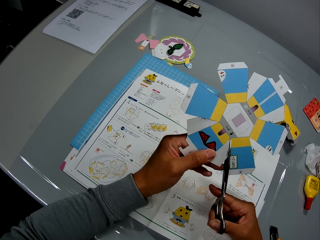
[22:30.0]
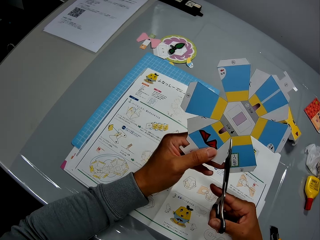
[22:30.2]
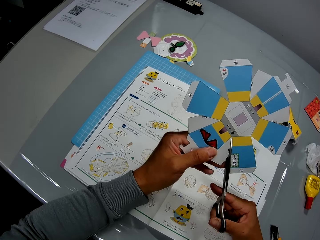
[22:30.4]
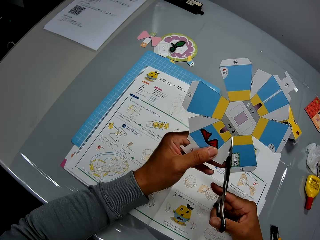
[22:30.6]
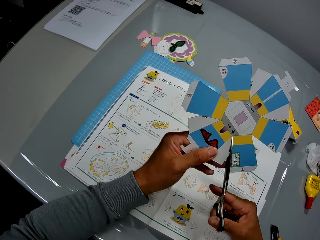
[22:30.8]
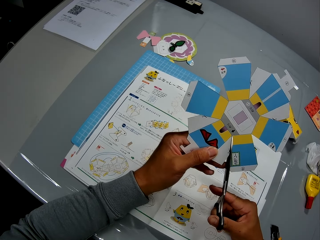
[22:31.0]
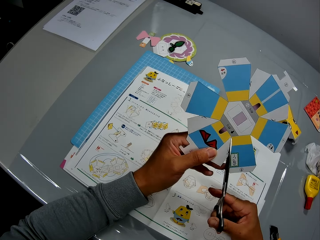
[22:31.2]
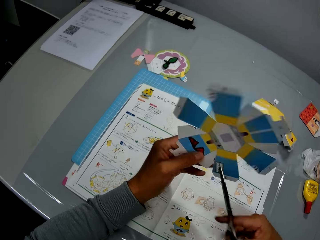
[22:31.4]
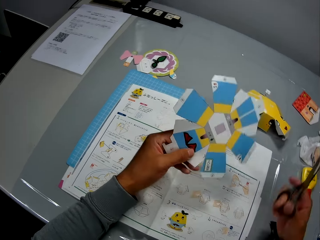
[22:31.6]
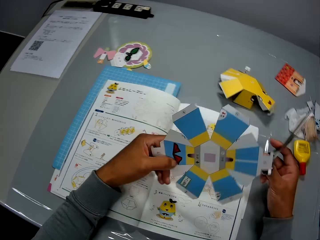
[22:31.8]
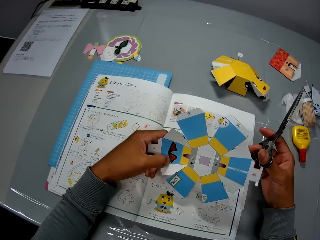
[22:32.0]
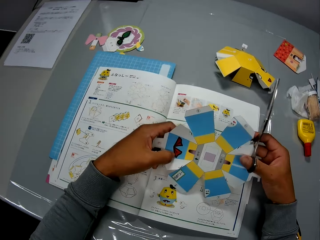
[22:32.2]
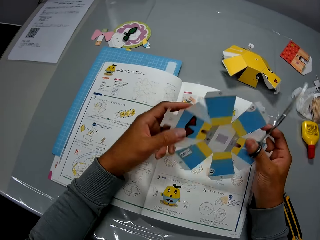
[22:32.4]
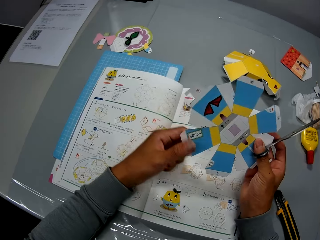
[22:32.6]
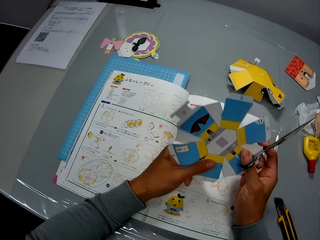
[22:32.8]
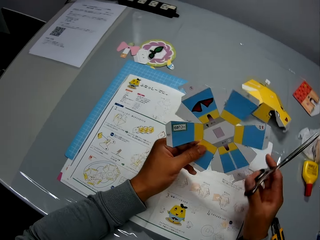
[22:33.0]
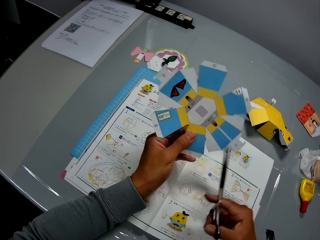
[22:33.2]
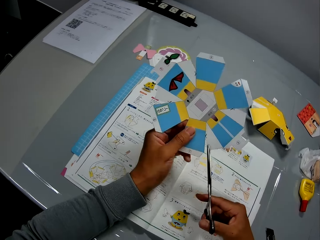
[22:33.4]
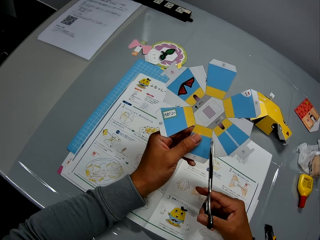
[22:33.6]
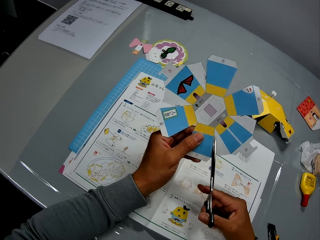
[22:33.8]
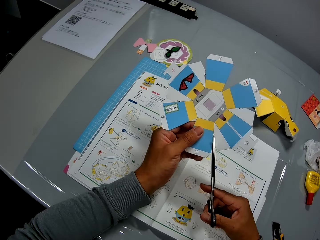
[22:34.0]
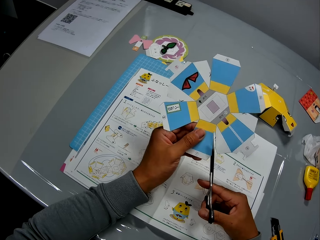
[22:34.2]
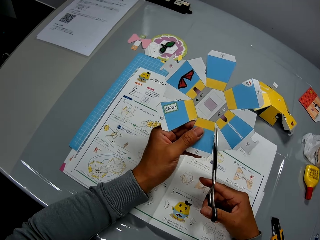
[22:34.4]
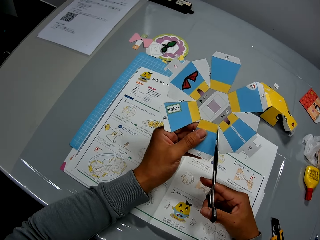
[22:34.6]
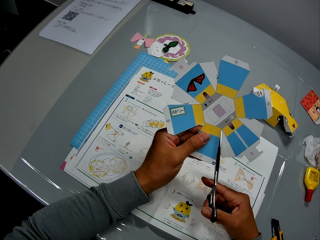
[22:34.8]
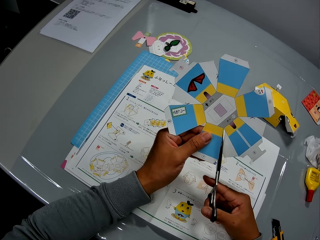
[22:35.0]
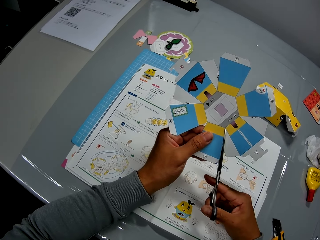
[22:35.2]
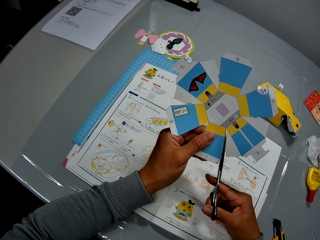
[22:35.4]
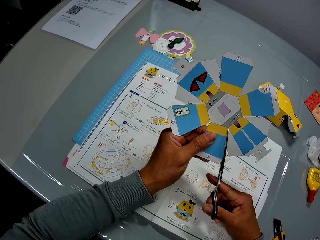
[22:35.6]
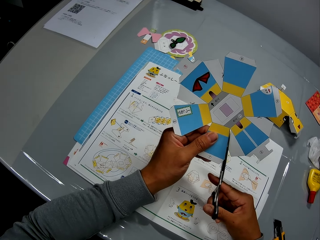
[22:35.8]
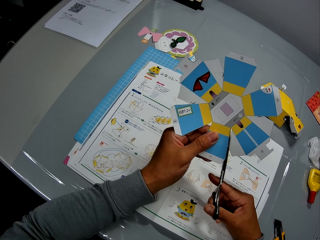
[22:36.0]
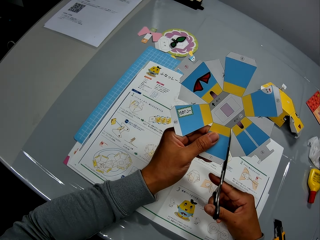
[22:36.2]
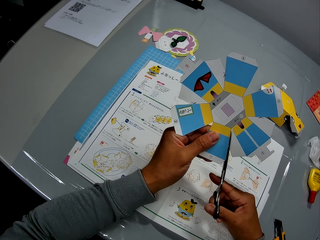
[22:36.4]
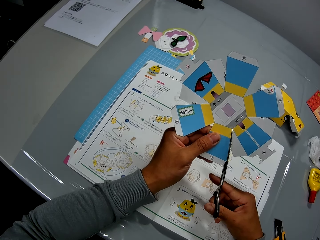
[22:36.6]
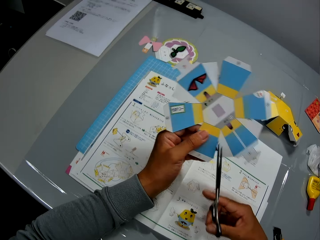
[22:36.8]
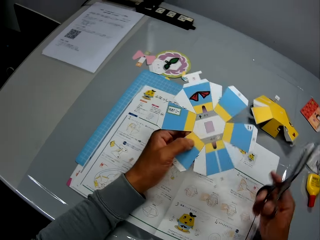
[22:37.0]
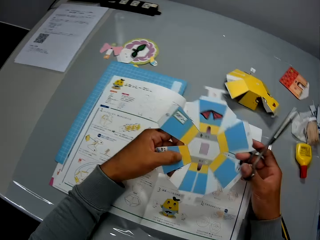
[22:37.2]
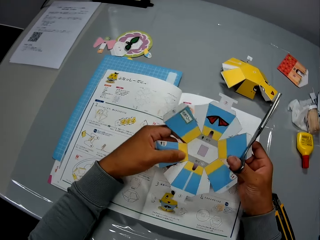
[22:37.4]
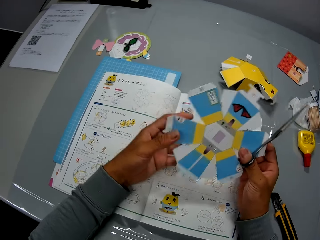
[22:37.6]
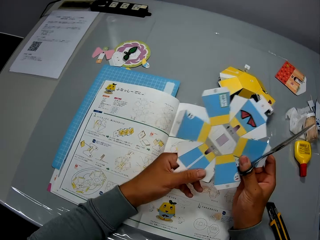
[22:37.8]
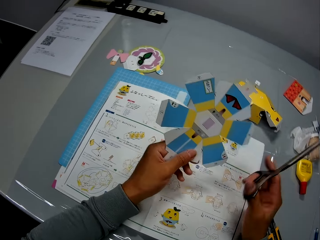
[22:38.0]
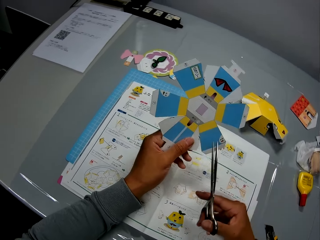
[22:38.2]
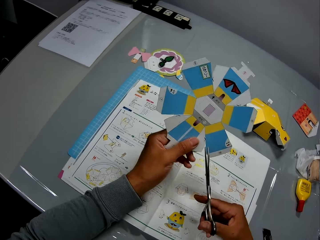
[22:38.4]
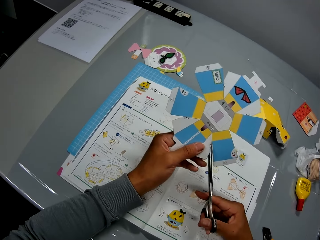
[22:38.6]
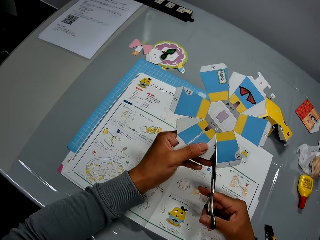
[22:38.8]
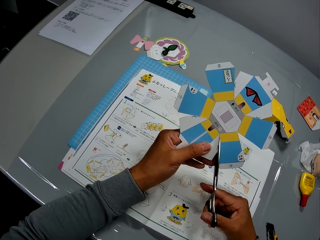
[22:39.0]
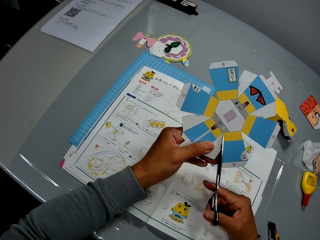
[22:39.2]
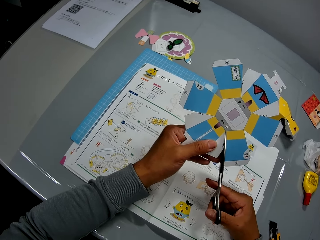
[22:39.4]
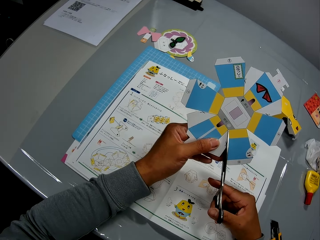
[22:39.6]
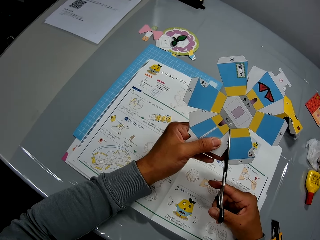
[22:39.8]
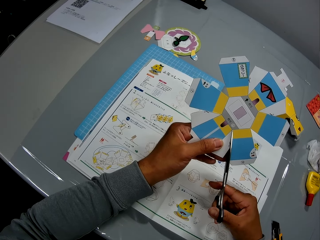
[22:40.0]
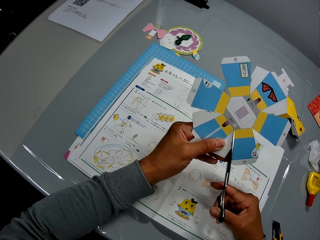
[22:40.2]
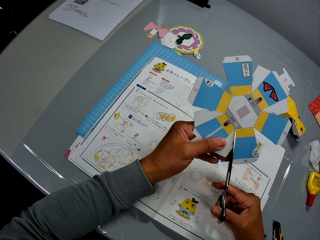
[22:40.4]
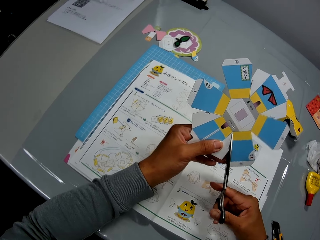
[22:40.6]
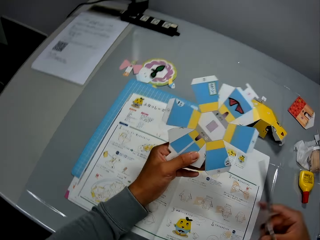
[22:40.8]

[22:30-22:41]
The camera wearer adjusts the paper in his left hand with both hands. He cuts another part of the paper in his left hand with the scissors in his right hand. He adjusts the paper in his left hand with both hands. He cuts another part of the paper in his left hand with the scissors in his right hand.

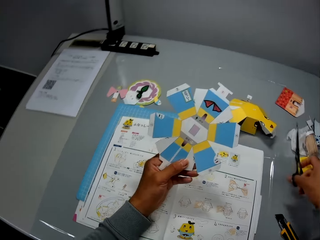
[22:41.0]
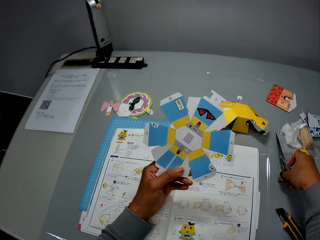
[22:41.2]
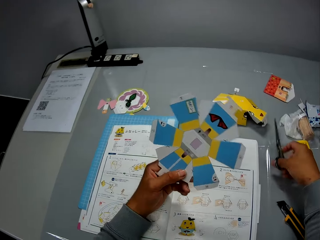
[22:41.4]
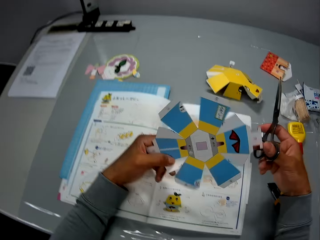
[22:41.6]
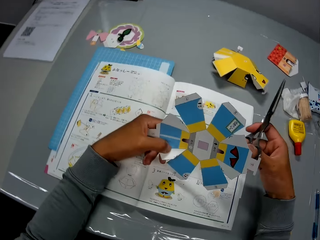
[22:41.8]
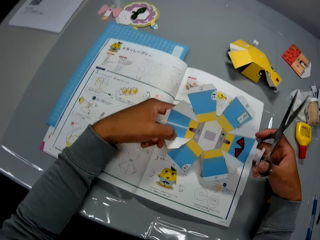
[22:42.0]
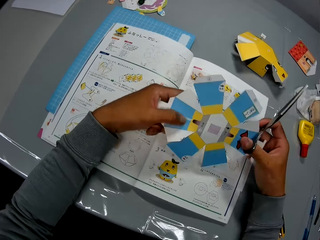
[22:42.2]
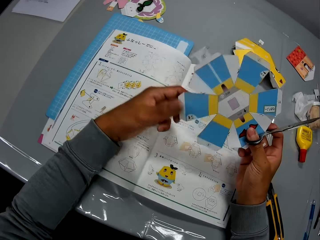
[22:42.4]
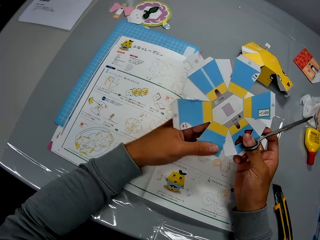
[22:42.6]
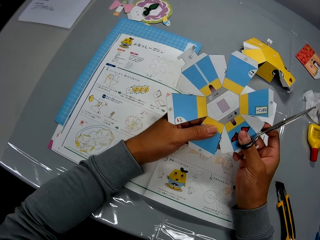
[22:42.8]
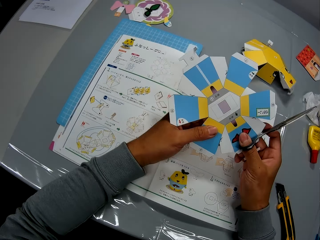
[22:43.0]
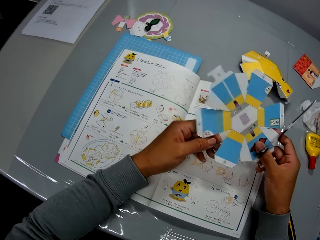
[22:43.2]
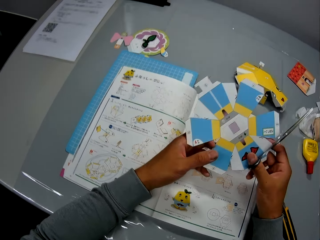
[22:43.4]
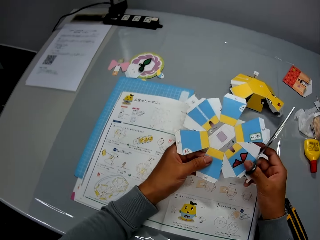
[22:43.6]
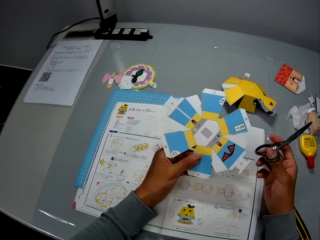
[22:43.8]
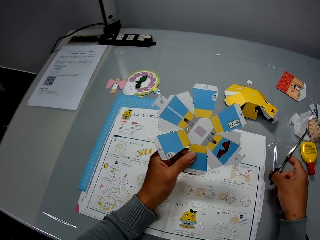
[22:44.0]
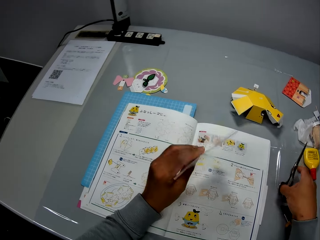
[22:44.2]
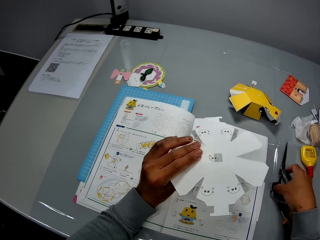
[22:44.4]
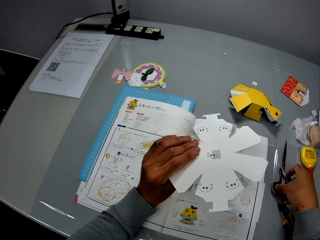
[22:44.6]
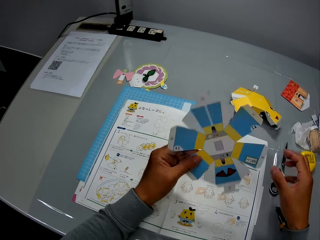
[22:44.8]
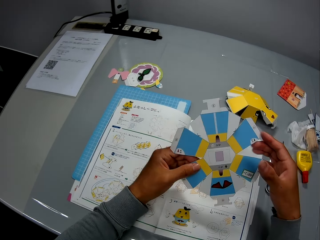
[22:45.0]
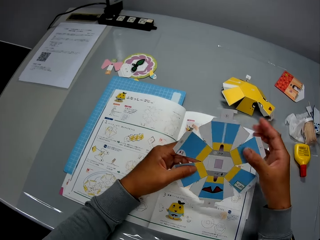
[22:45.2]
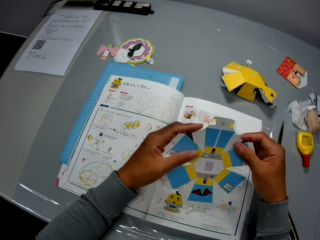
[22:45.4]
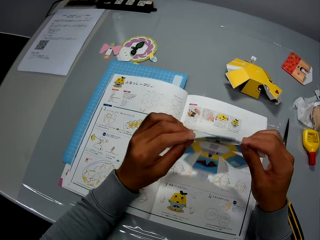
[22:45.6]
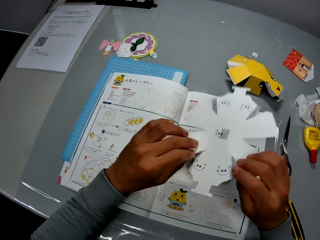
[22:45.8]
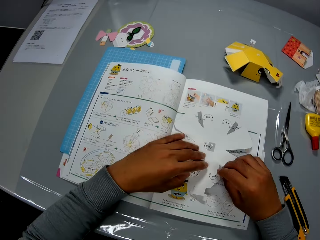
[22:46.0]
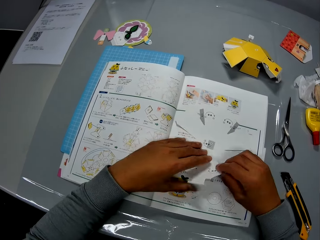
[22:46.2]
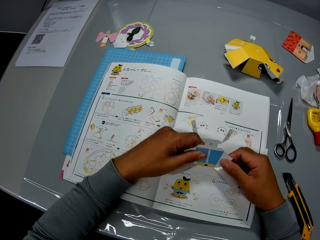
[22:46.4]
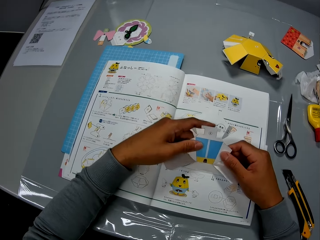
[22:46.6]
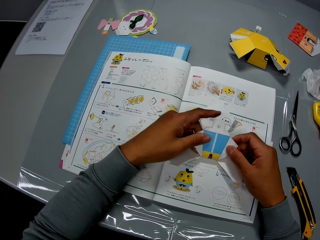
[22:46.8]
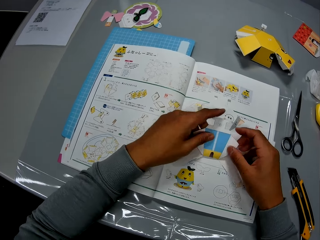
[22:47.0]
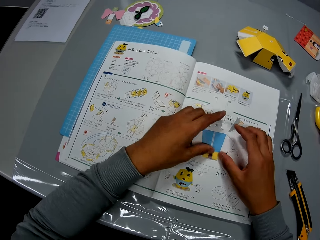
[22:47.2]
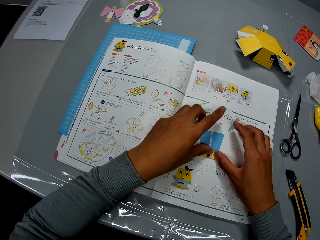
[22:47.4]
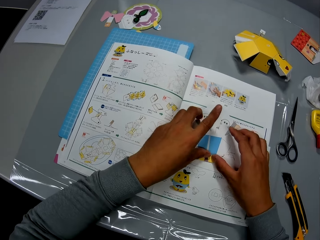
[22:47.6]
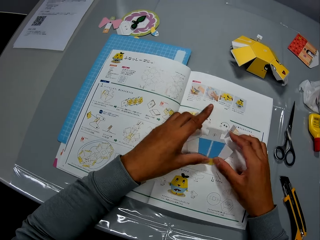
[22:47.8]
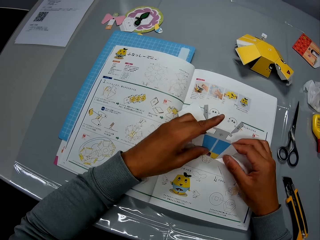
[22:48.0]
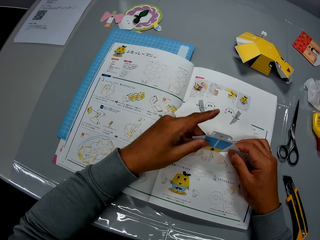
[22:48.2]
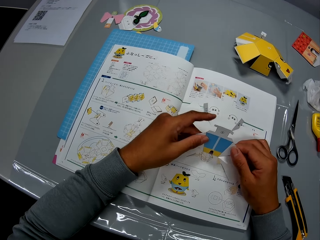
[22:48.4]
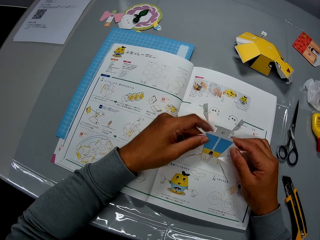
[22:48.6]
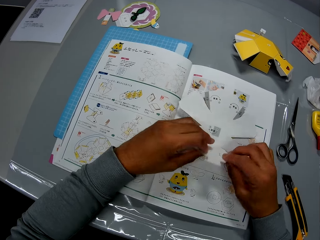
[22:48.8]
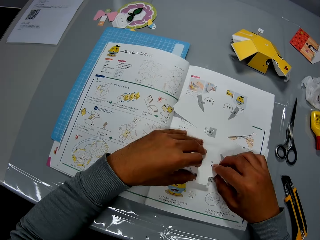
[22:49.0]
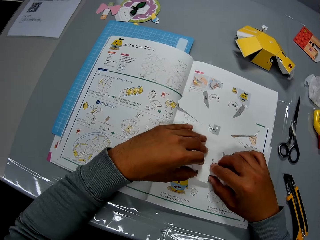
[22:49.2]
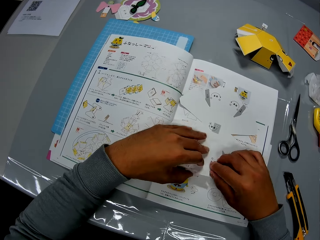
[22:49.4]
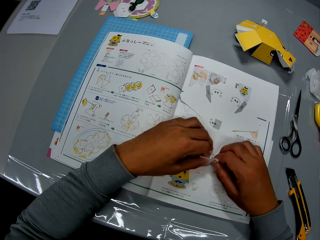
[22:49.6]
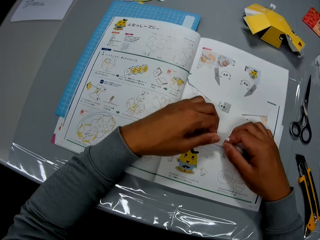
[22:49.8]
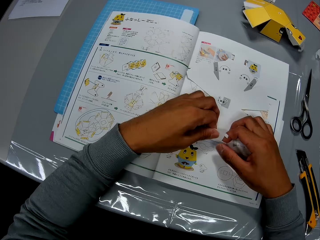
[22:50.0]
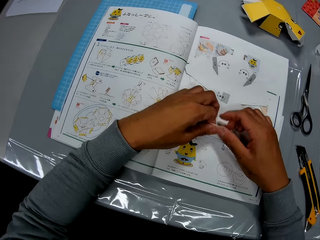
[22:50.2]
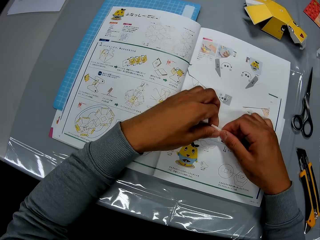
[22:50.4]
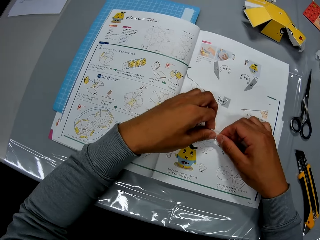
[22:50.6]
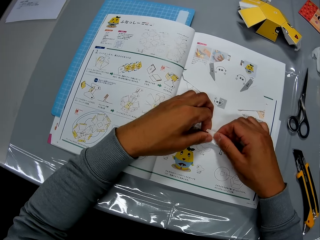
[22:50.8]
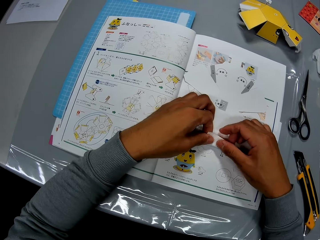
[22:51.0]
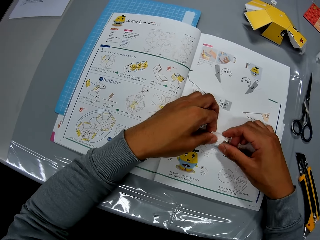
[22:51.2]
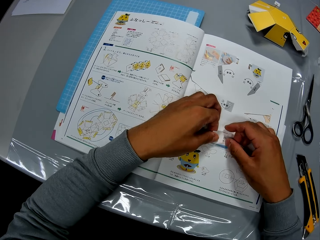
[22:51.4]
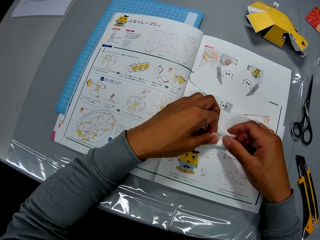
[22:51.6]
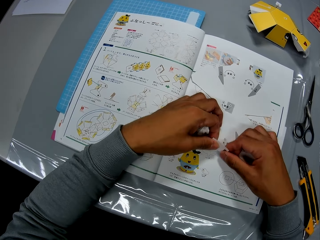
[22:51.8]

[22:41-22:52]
The camera wearer adjusts the paper in his left hand with both hands. He drops the pair of scissors in his right hand on the table. He turns the paper cut out or papercraft. He places the papercraft on the table. He folds the edges of the papercraft on the table with his hands.
